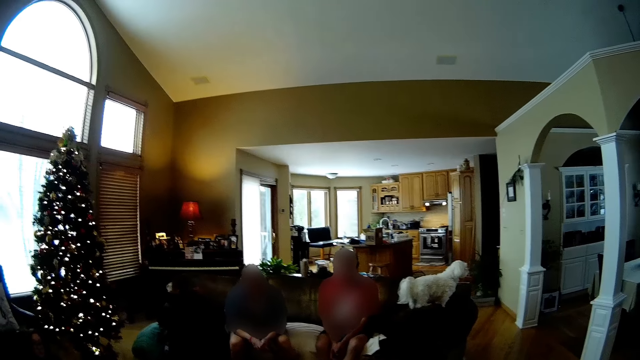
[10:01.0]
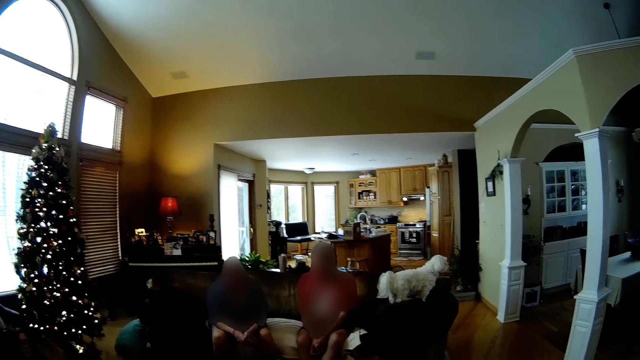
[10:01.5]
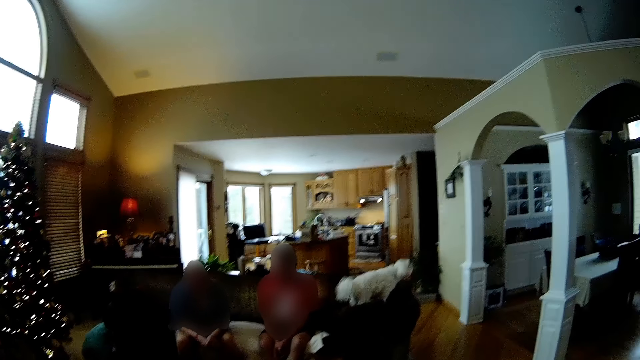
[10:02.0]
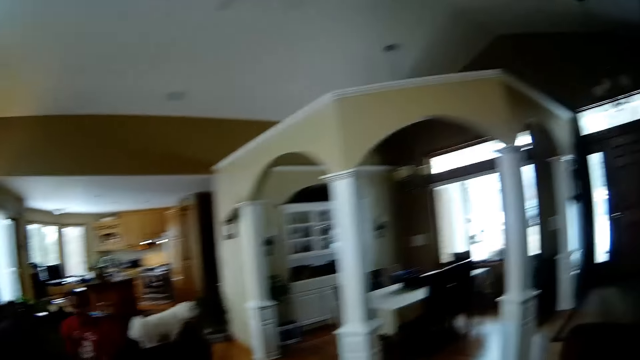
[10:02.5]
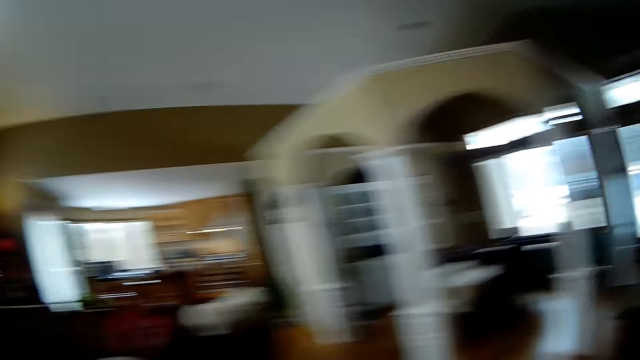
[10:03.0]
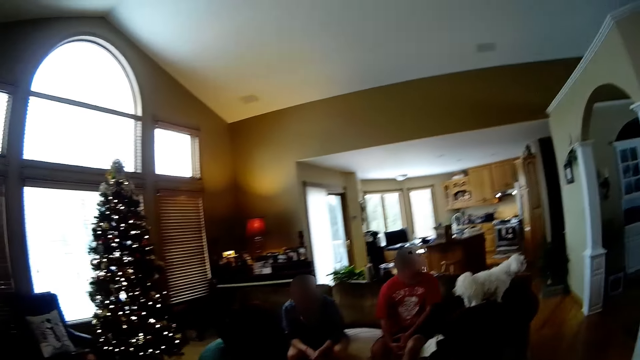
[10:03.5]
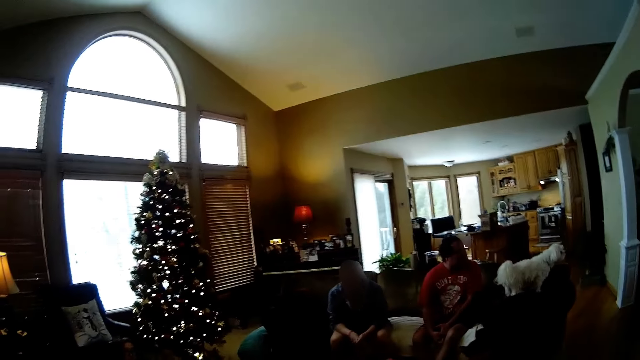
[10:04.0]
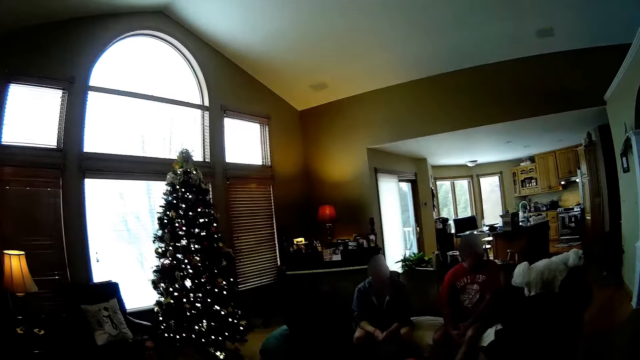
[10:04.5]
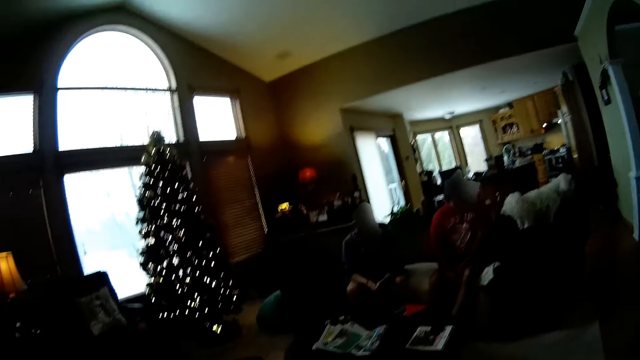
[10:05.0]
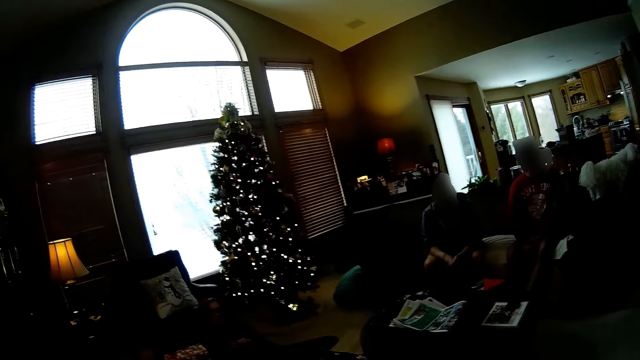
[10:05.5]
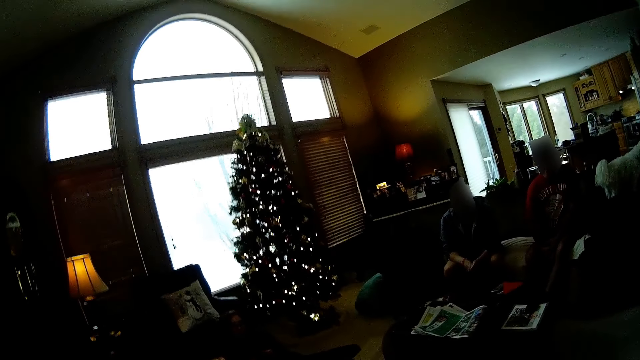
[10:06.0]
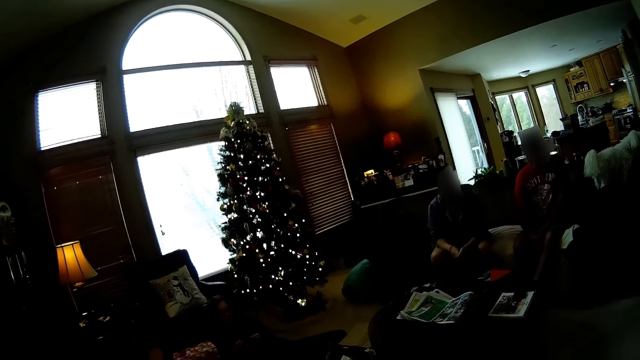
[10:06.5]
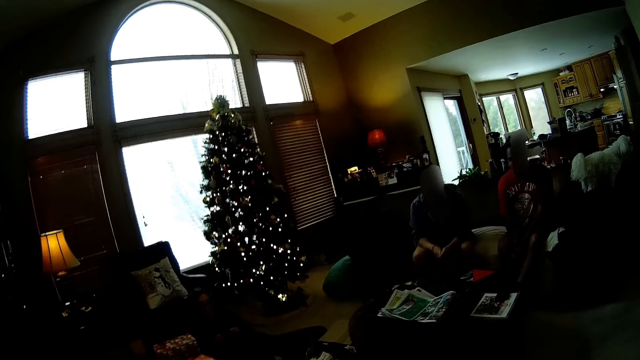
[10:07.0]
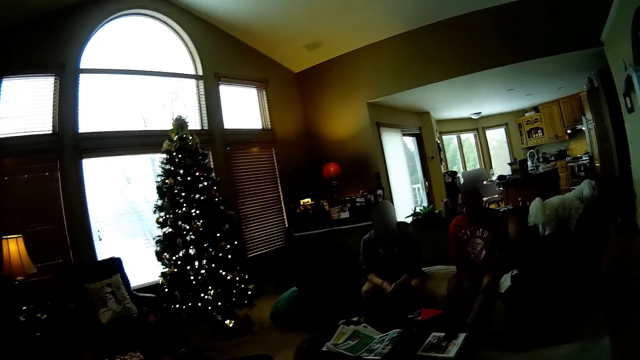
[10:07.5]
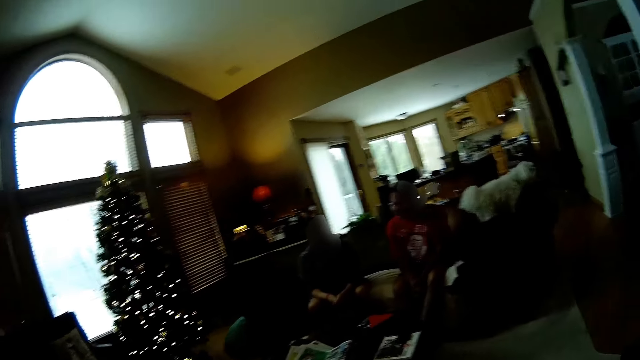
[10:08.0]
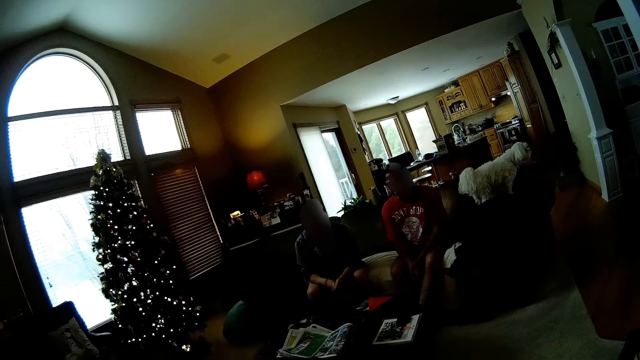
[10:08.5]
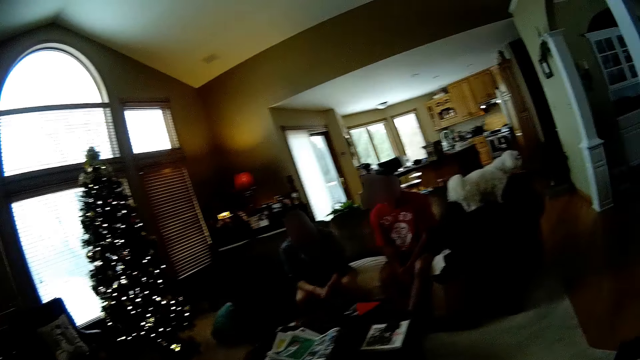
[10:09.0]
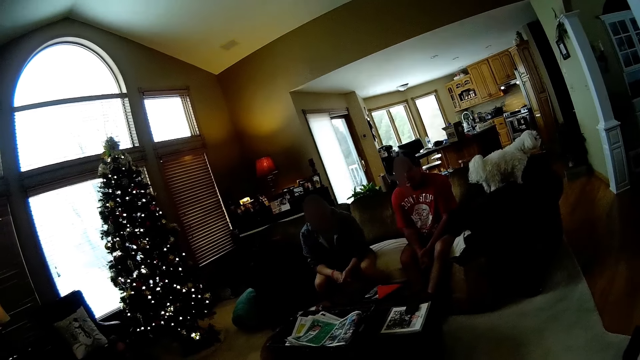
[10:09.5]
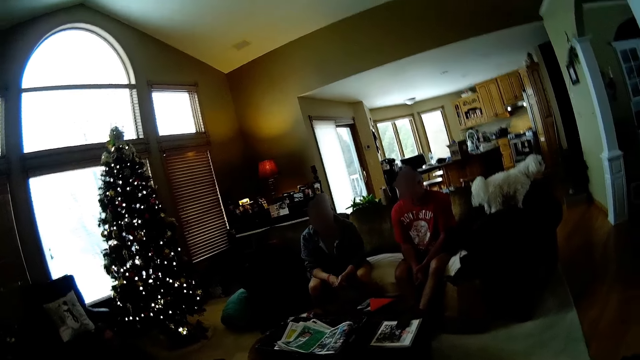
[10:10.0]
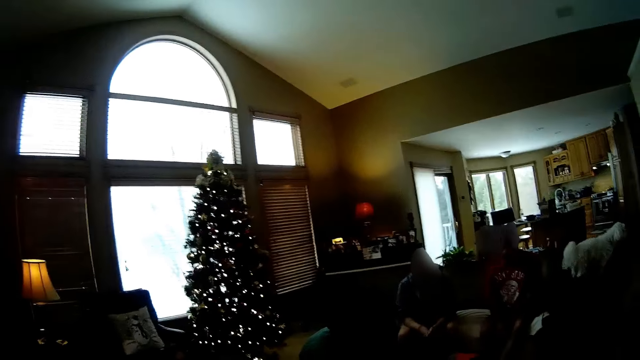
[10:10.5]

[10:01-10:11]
The camera wearer looks at a Christmas tree.

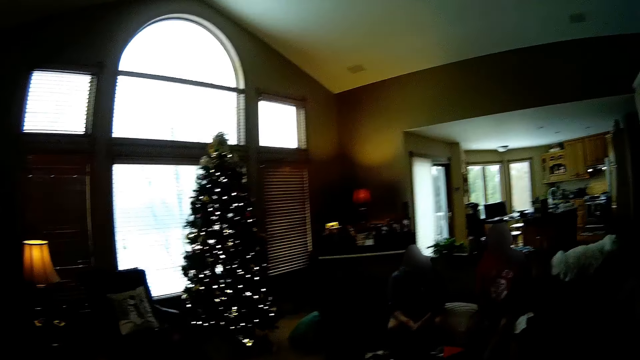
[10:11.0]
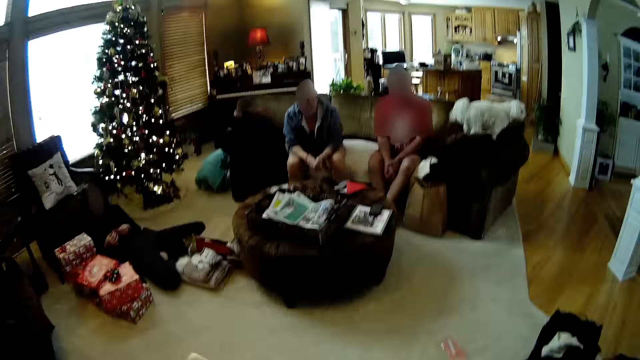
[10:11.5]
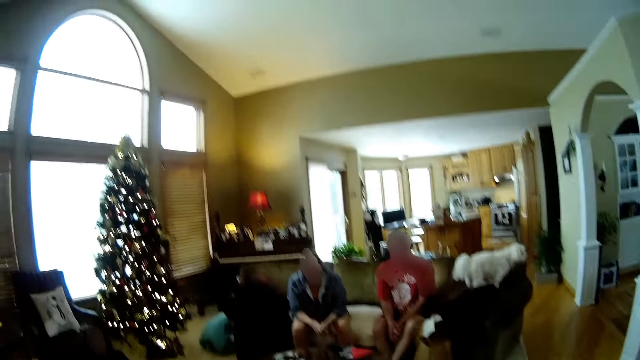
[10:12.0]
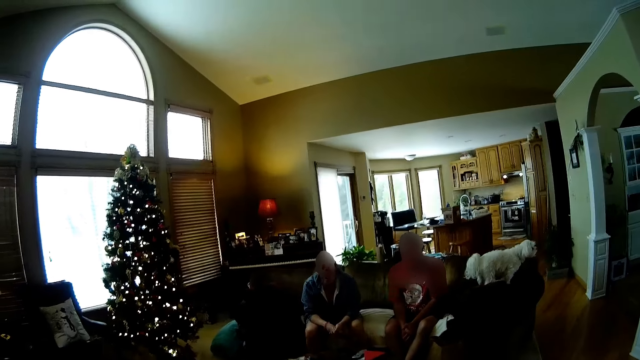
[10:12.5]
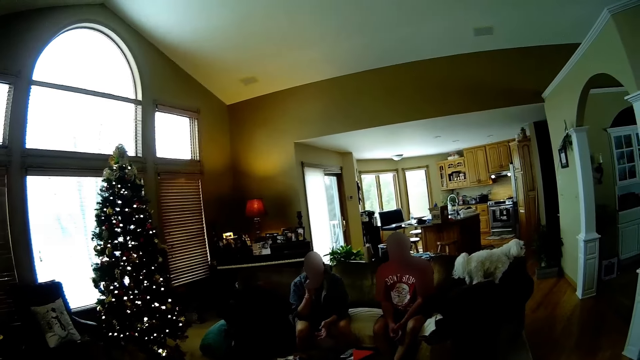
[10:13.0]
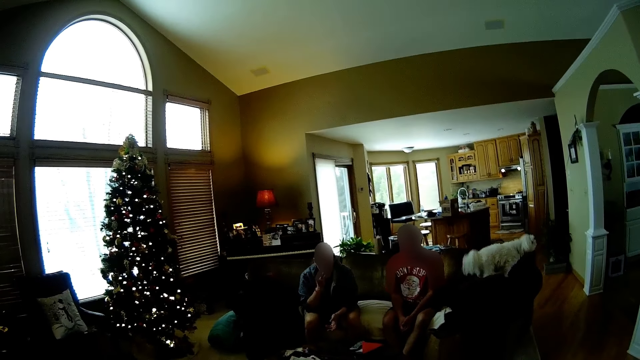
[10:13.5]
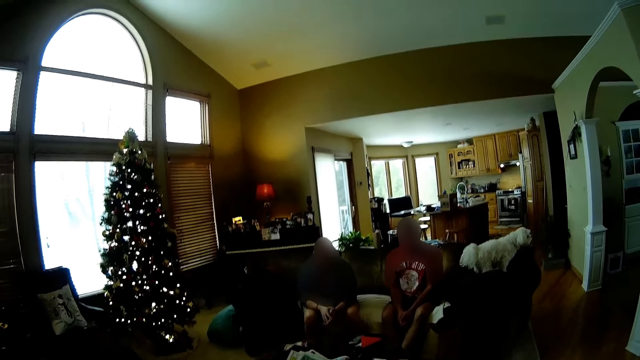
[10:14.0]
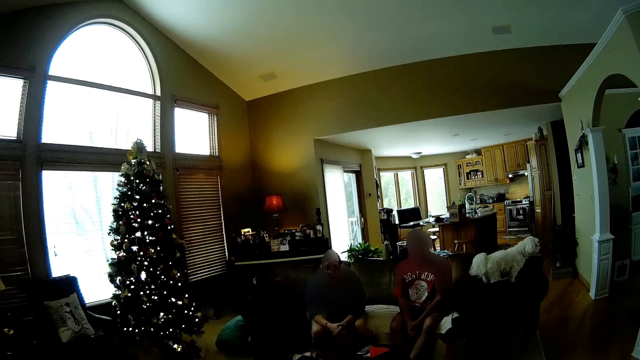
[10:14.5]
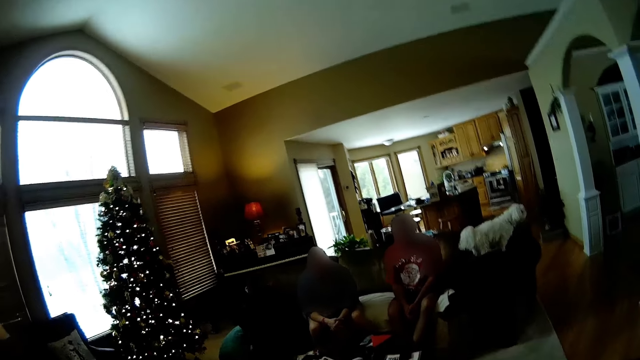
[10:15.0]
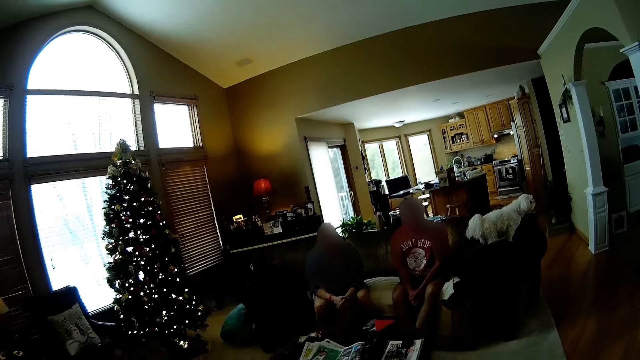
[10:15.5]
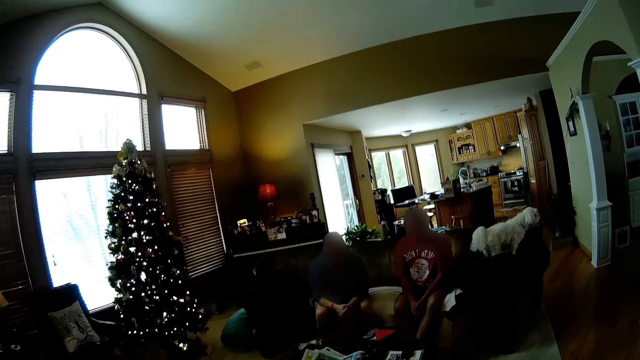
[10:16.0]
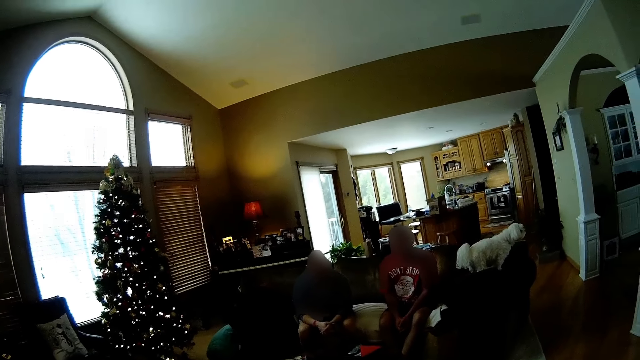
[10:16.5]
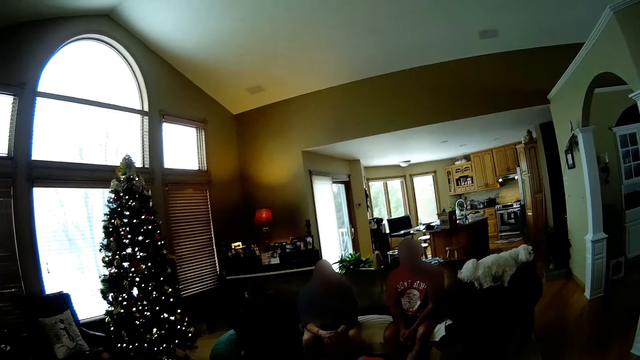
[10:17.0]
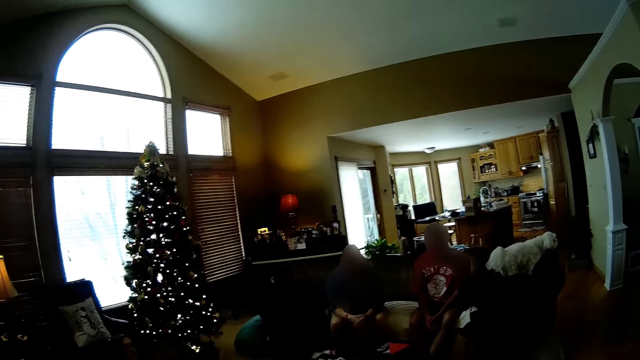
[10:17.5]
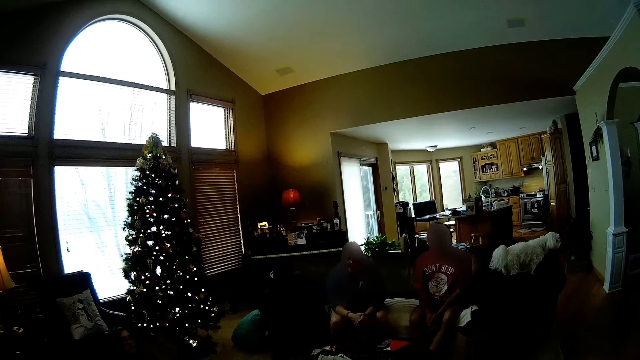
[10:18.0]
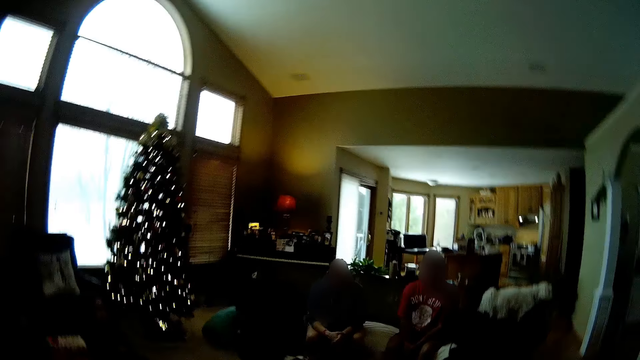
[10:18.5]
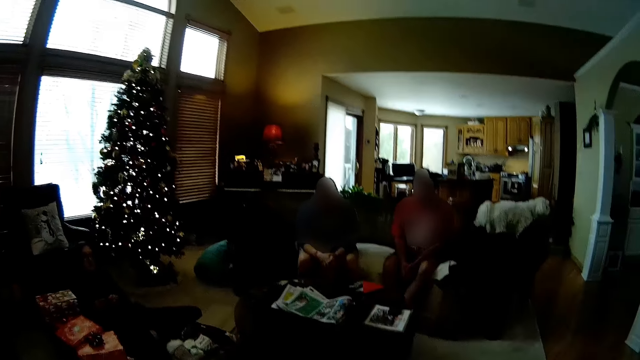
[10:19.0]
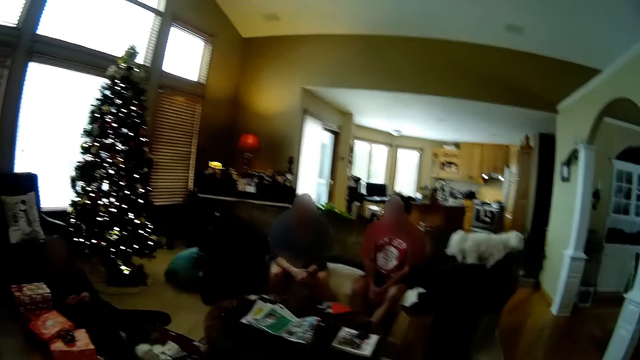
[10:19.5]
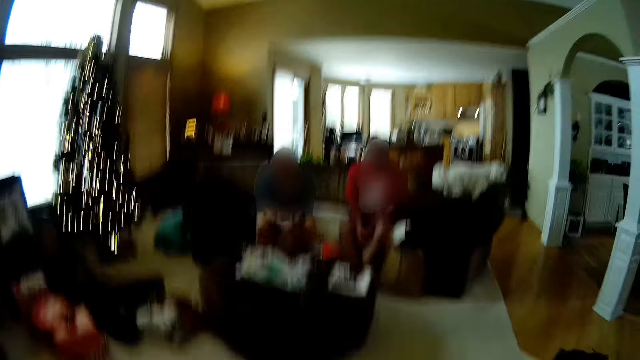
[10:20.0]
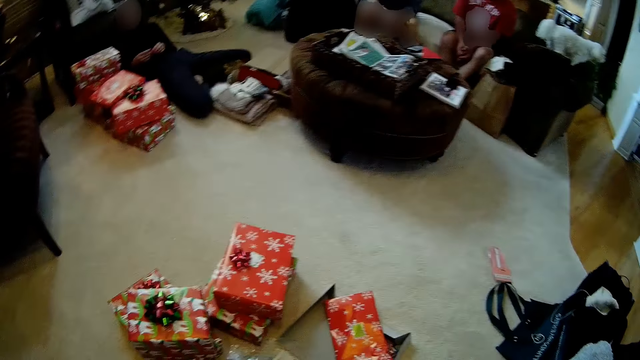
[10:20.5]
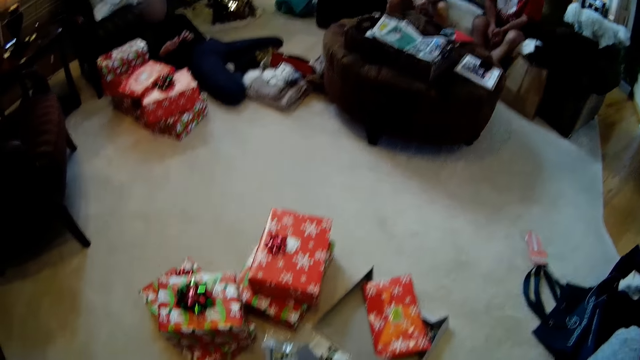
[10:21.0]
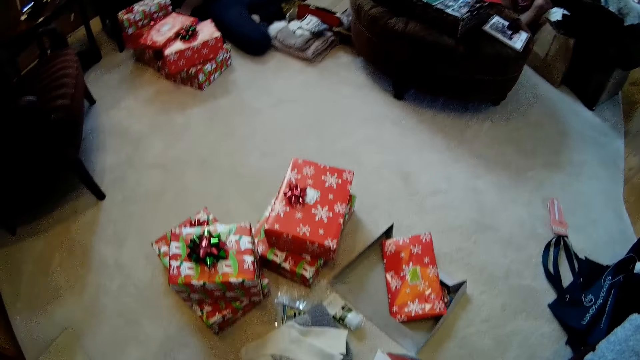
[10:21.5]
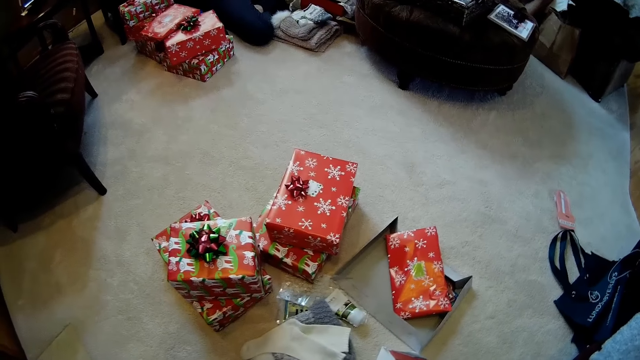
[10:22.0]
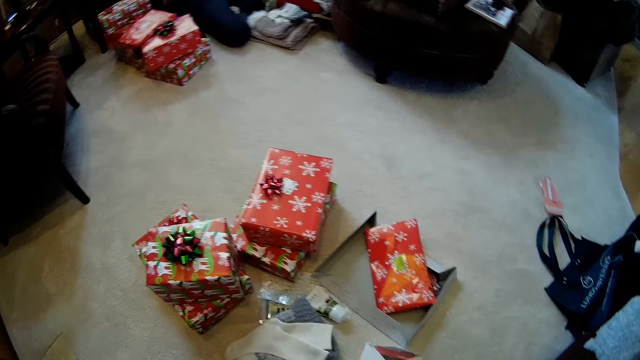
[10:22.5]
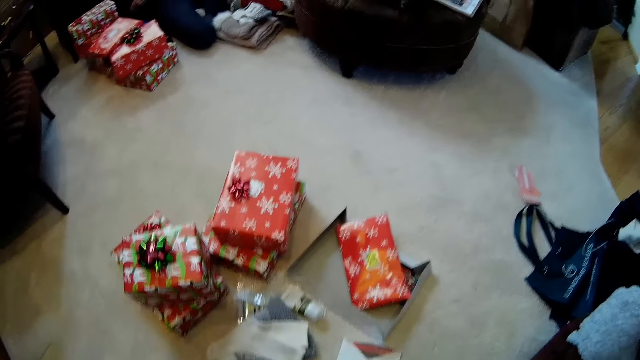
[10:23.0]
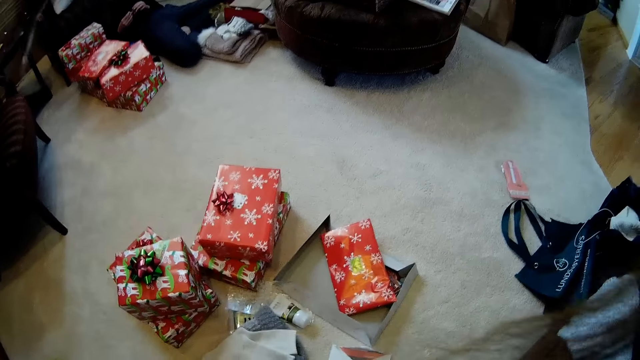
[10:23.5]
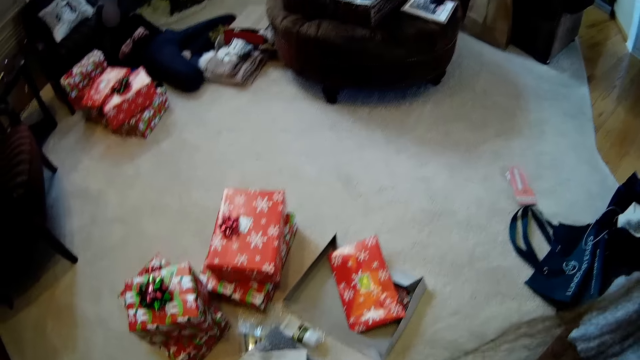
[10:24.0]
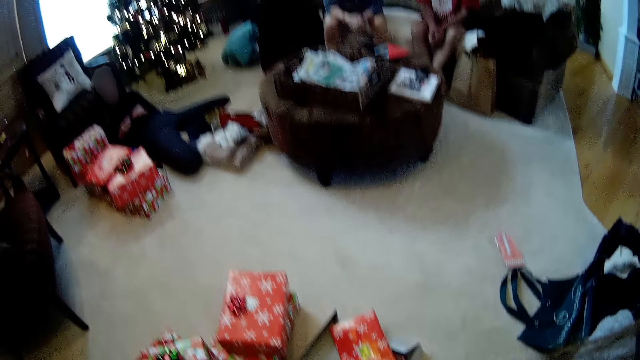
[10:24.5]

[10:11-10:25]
The camera wearer converses with a man and a woman. They look at gift boxes.
